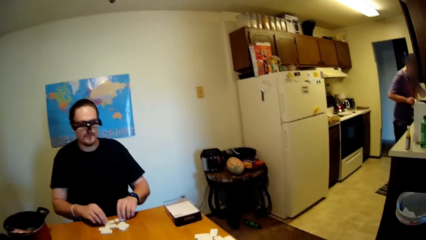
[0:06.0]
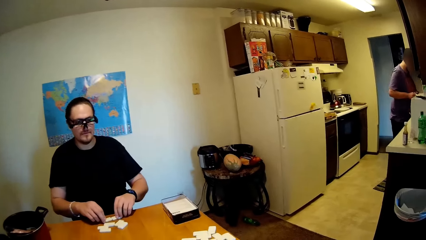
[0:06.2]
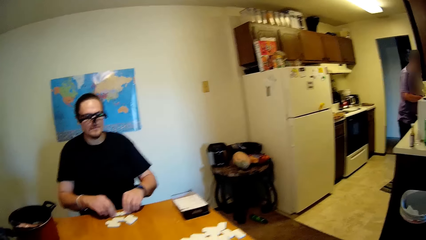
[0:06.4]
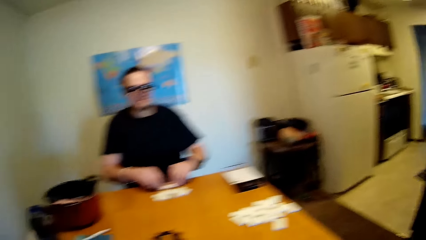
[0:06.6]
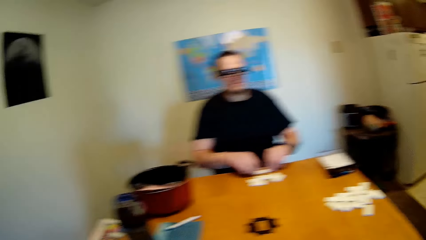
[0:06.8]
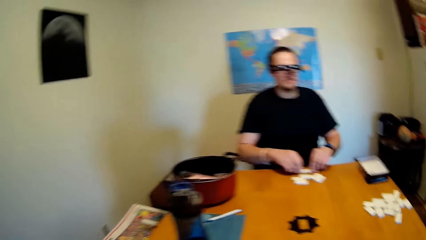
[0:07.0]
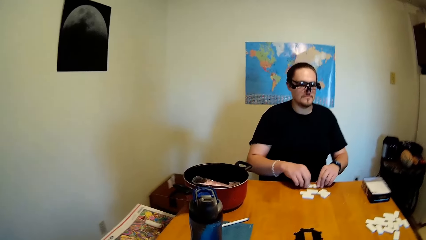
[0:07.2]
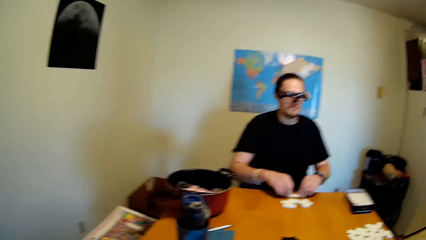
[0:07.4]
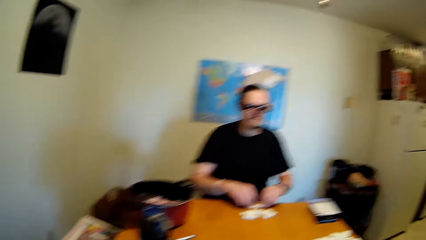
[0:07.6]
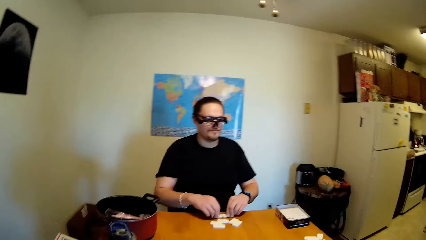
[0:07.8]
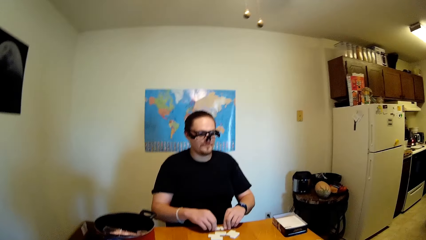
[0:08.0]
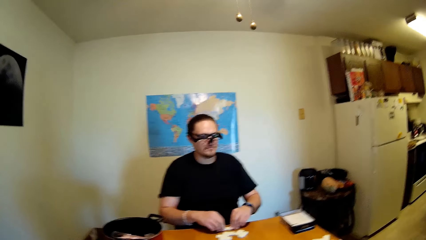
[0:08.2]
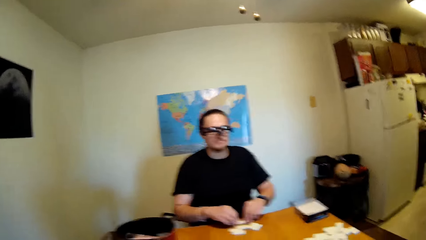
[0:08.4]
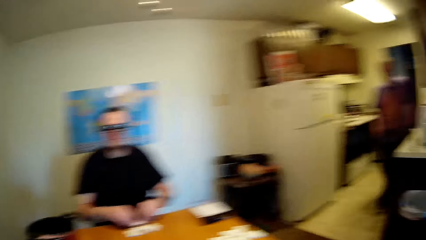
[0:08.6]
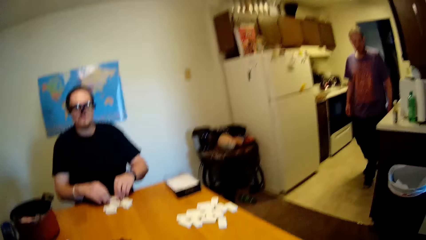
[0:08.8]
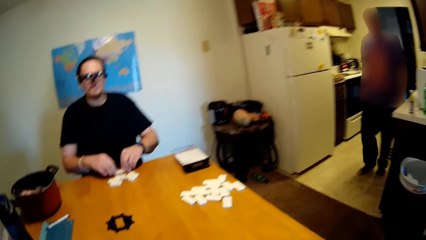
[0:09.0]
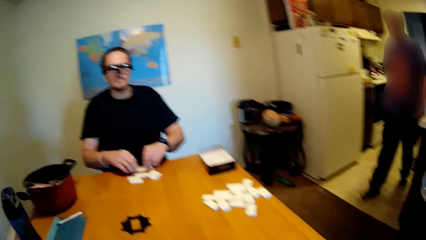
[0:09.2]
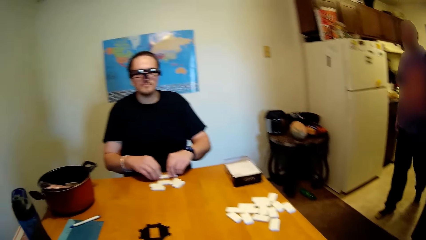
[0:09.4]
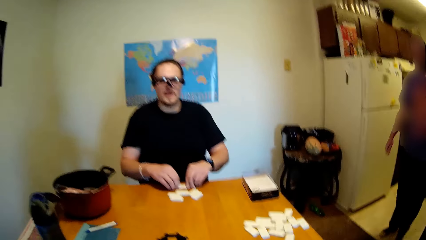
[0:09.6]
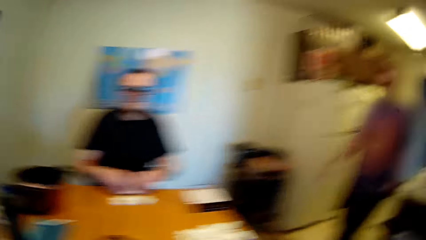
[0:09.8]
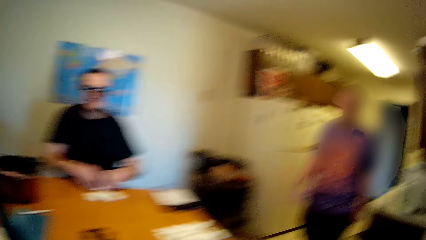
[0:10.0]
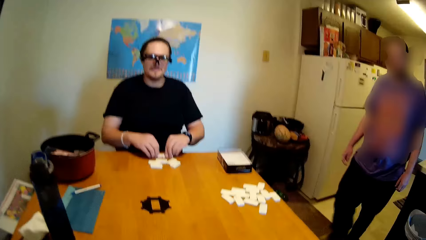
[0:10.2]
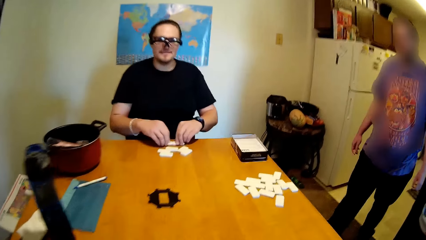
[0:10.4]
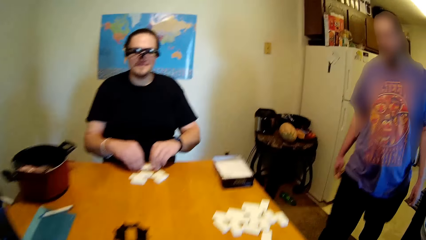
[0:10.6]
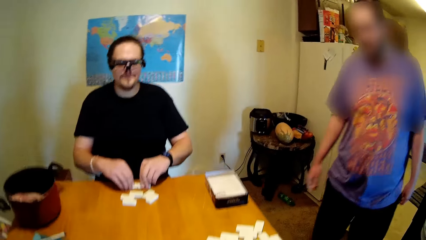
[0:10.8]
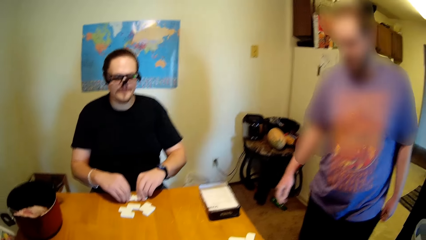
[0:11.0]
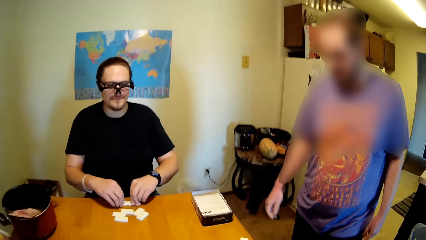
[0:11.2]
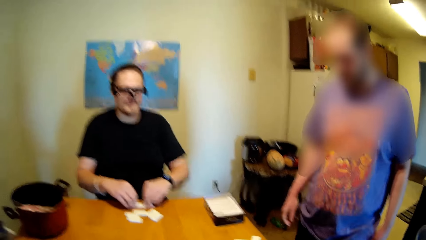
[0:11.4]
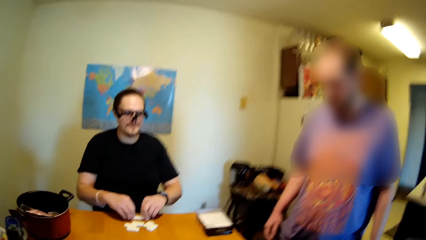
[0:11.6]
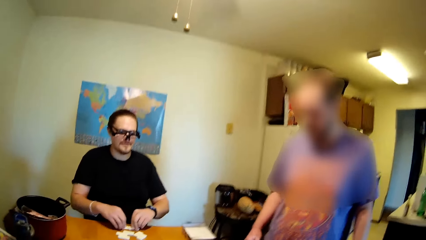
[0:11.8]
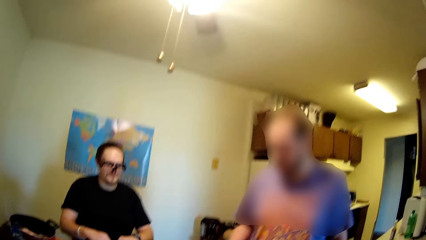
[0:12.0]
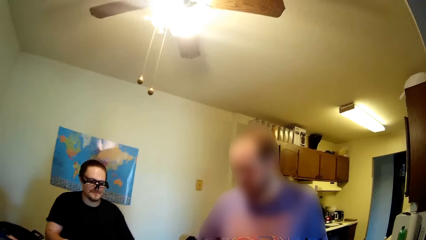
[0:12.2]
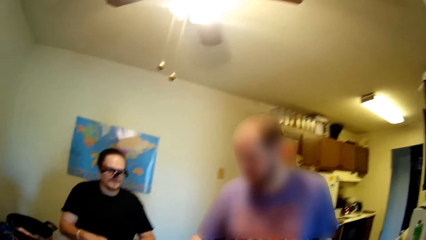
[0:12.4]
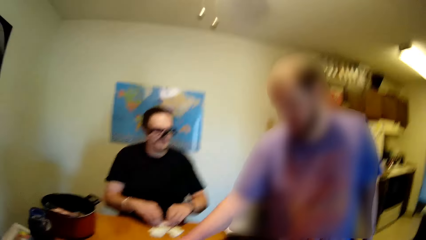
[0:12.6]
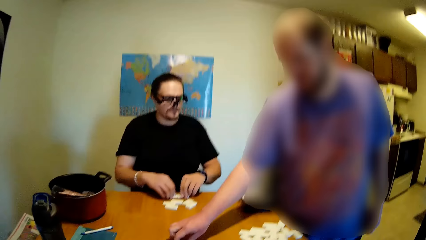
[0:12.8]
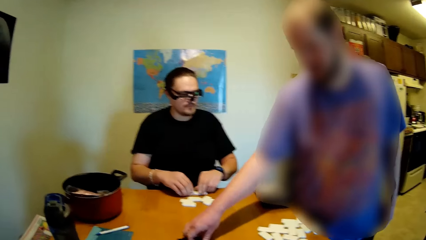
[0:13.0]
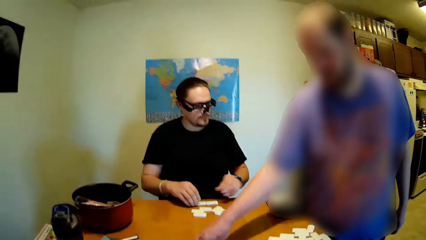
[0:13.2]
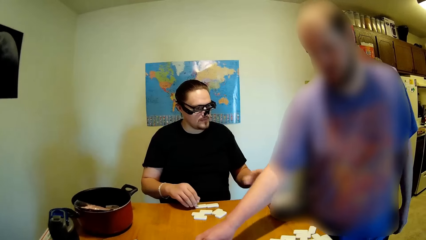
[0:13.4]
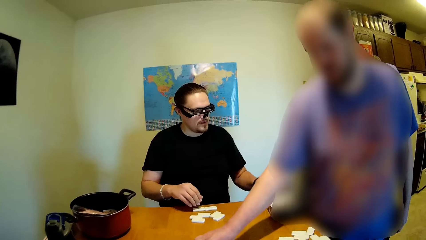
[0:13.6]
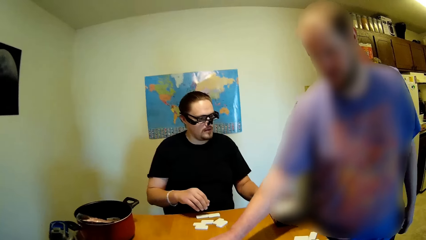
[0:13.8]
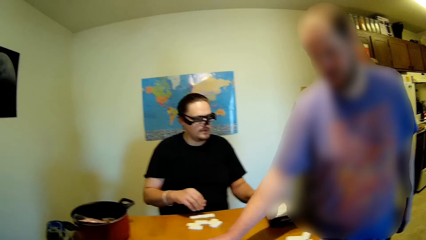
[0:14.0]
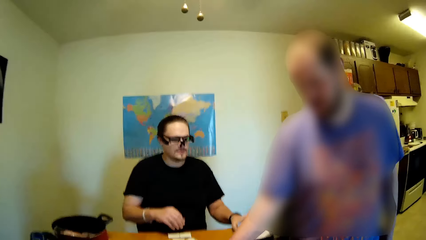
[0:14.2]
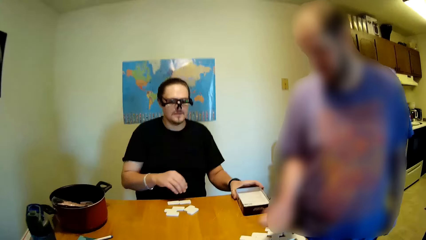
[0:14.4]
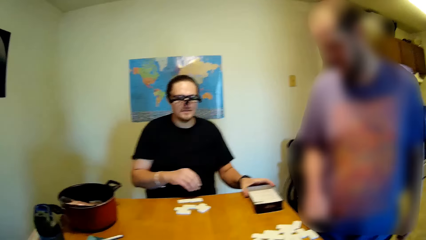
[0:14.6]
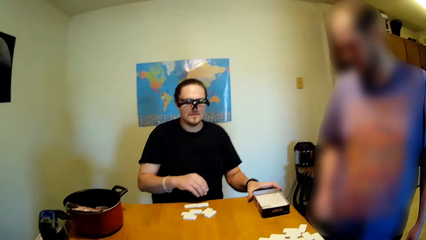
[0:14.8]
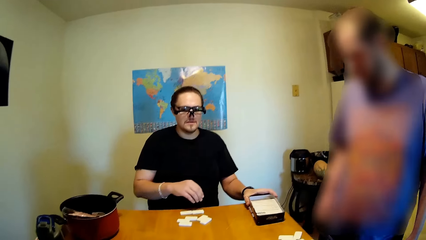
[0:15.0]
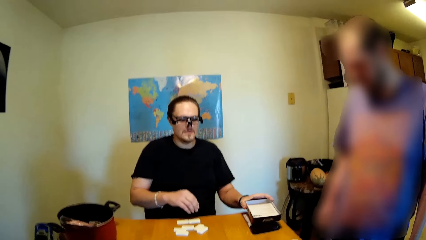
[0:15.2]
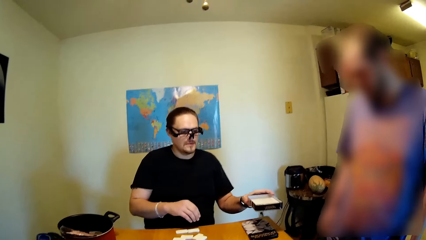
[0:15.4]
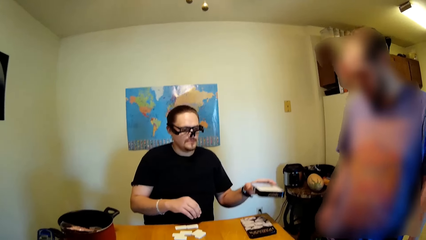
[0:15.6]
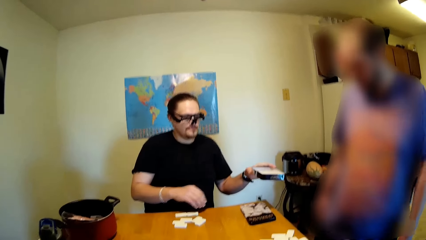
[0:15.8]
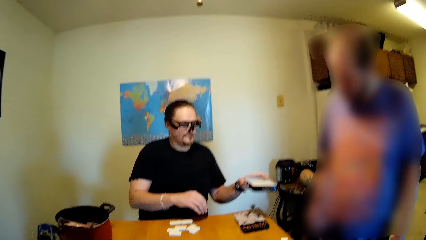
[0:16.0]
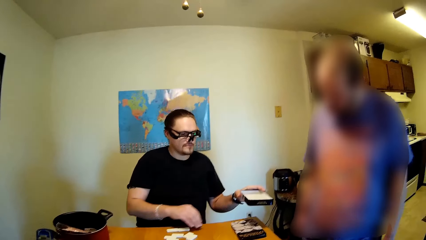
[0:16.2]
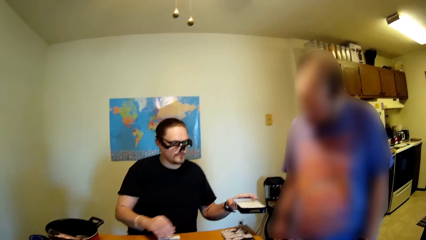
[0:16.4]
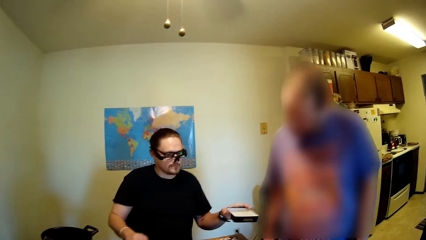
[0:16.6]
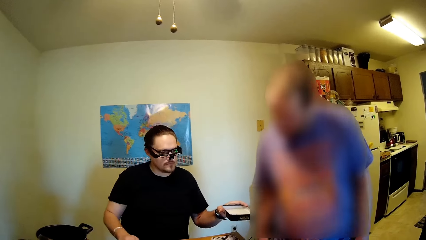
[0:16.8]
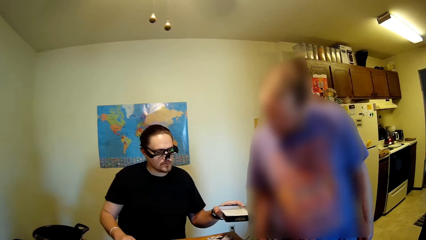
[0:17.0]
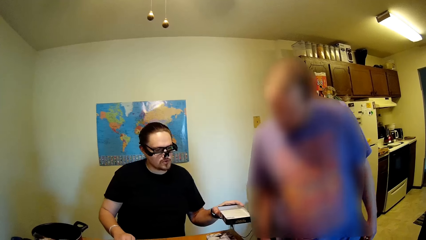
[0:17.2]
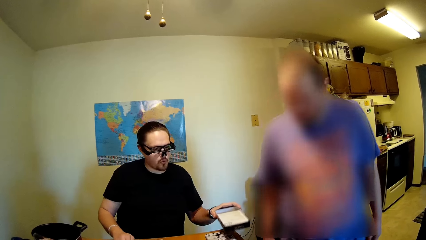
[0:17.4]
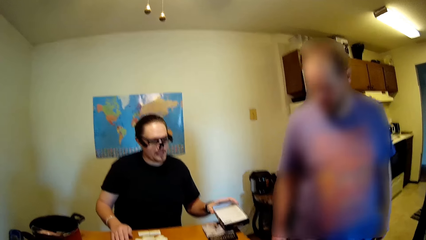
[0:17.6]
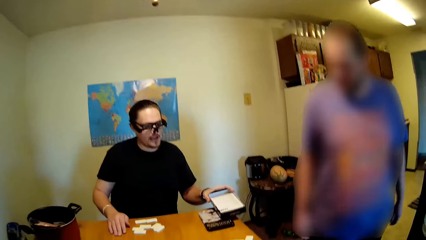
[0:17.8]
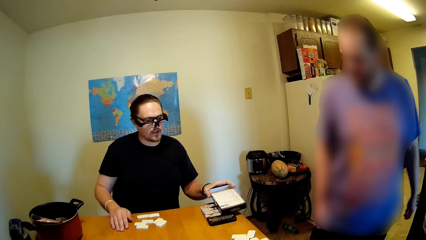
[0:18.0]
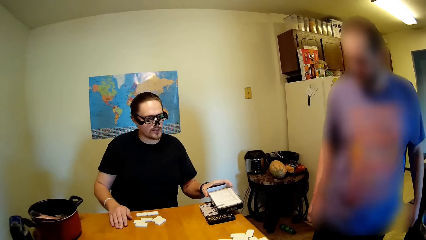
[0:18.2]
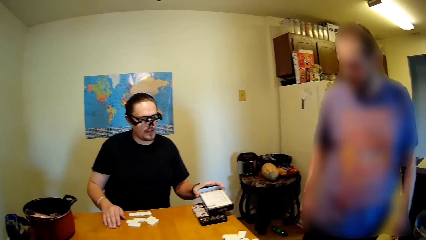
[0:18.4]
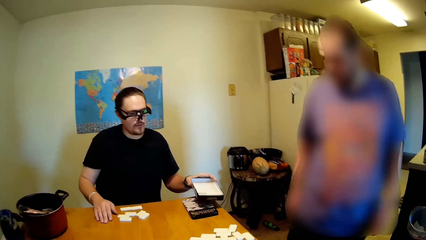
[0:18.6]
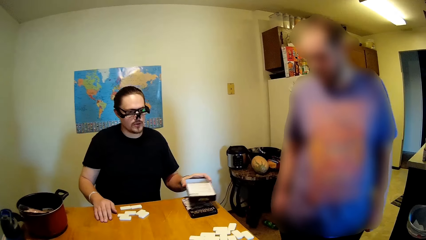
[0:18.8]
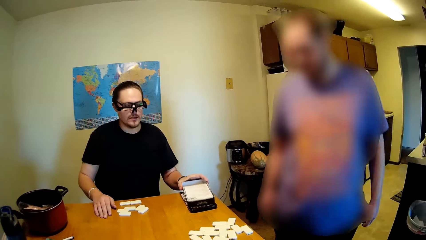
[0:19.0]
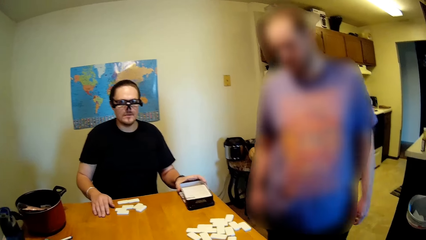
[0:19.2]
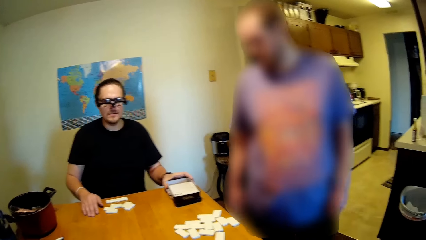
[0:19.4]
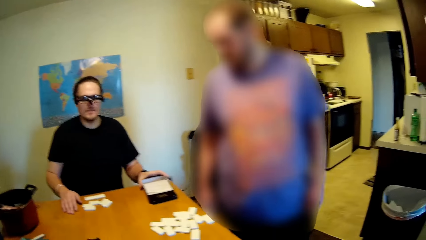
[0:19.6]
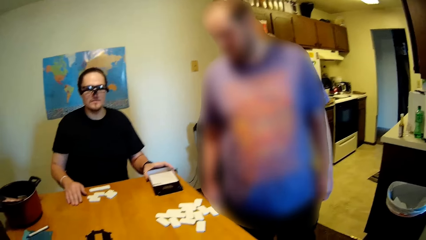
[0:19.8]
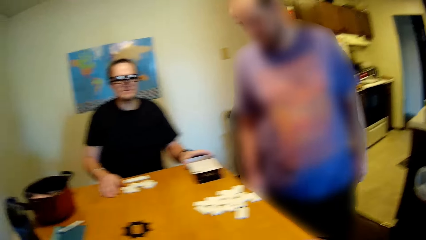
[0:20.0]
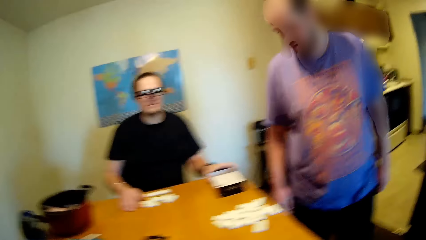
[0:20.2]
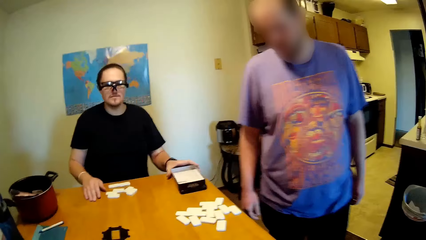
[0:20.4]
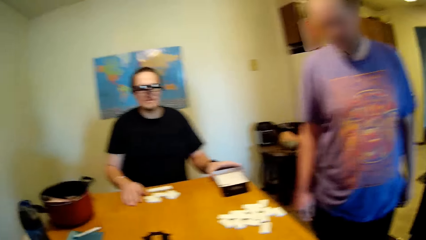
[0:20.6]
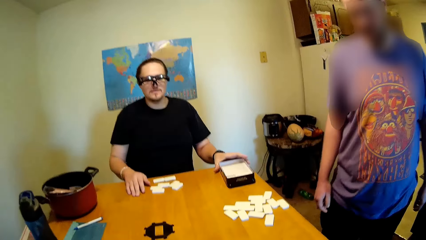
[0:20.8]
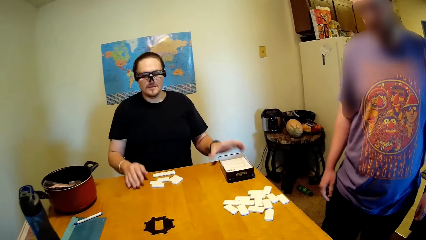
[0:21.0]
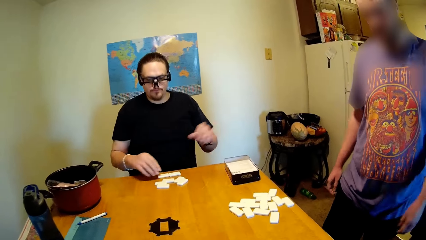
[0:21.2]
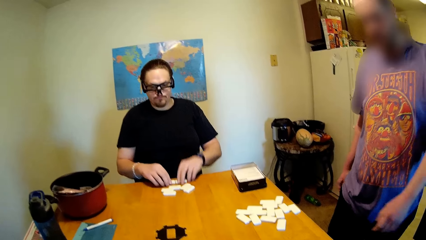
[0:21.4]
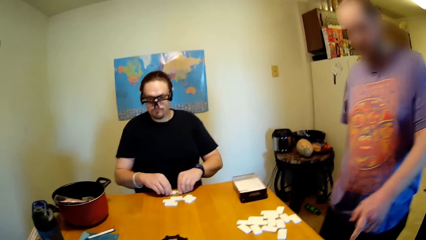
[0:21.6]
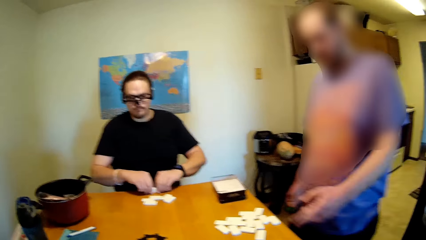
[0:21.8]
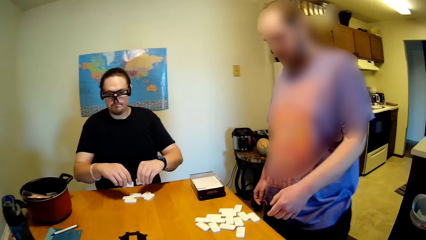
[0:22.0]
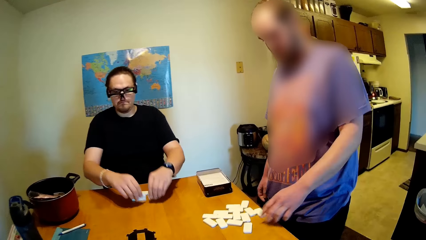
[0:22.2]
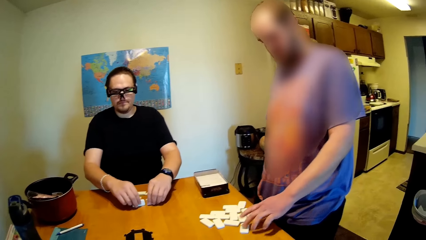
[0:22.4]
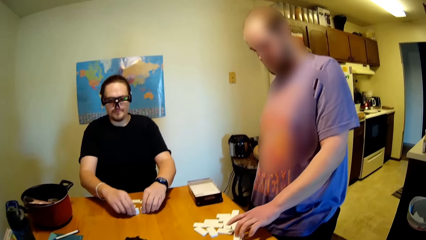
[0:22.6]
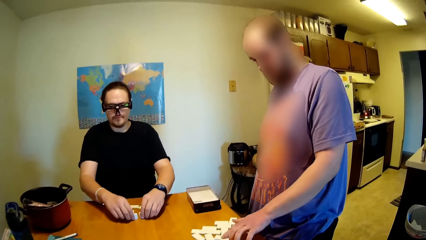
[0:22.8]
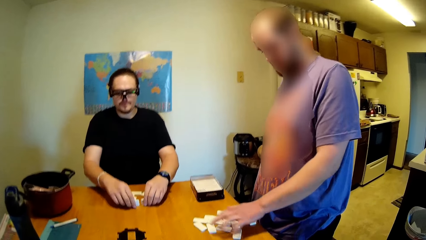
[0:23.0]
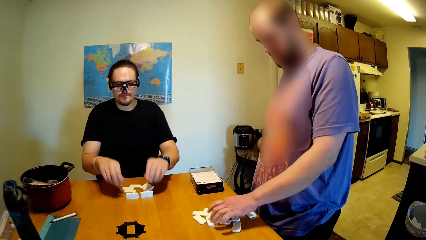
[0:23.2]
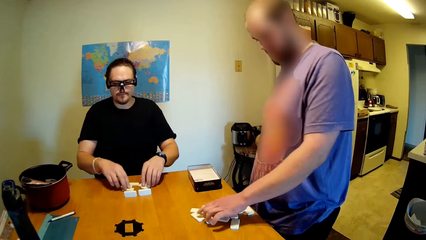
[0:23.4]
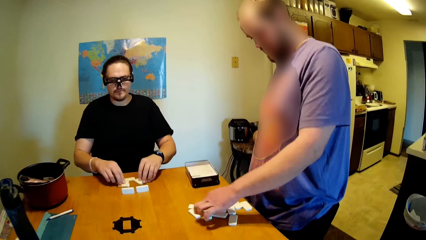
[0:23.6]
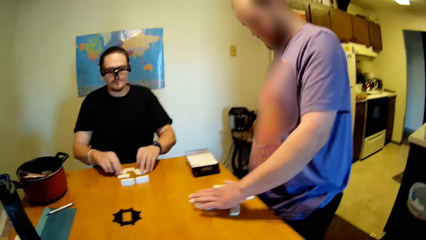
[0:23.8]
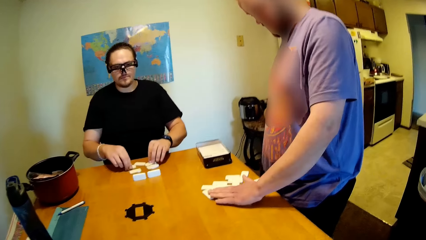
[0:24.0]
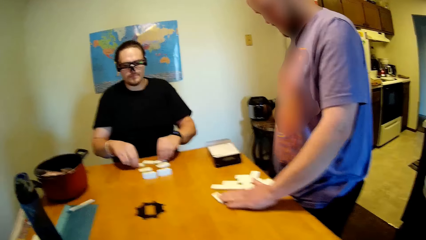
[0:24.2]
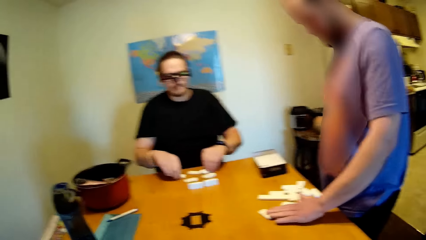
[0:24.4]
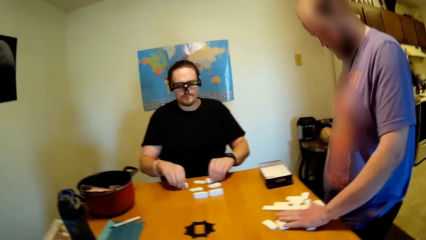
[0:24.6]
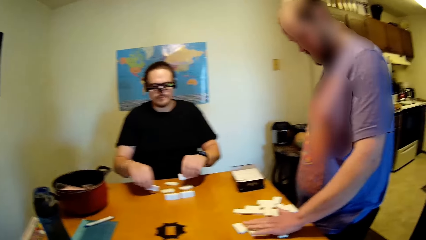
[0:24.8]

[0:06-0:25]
A man moves the dice on the table. The camera wearer looks around the room. Another man walks on the floor towards the camera wearer. The other man touches the dominoes on the table. He moves the dice on the table. The first man moves the box on the table. He talks to the camera wearer. The camera wearer talks to the first man. The first man moves the dominoes on the table. The first man and the other man move the dominoes on the table.
